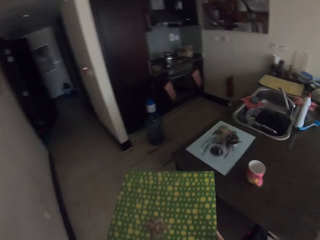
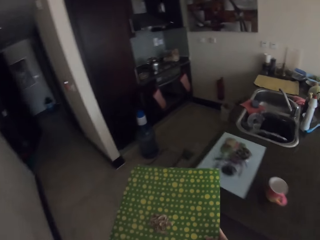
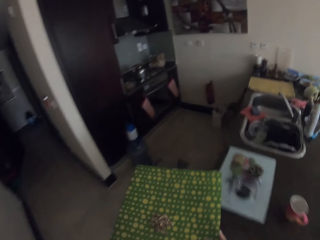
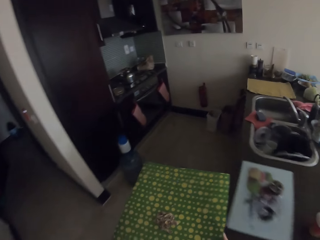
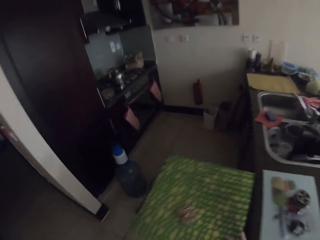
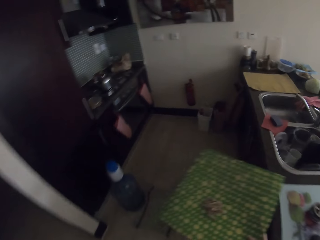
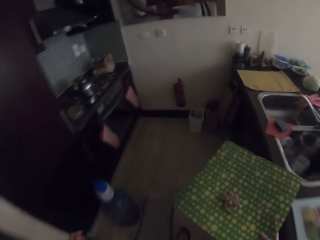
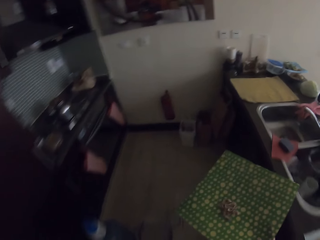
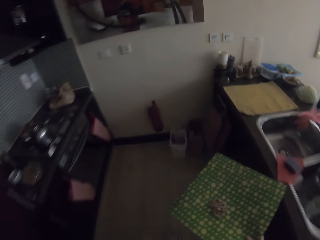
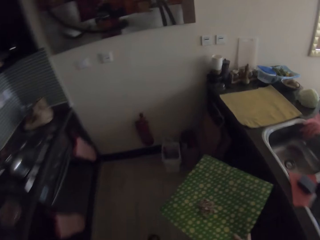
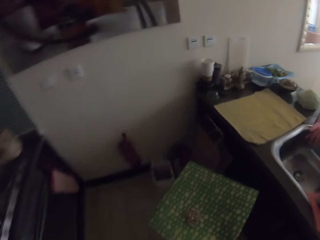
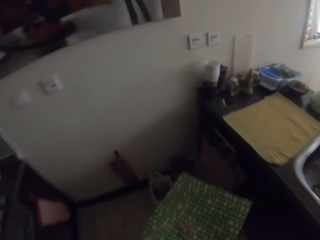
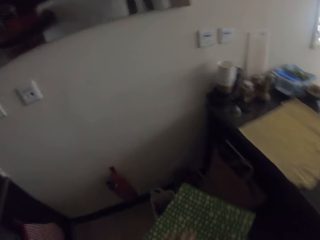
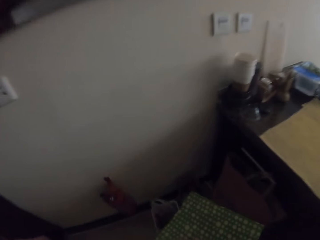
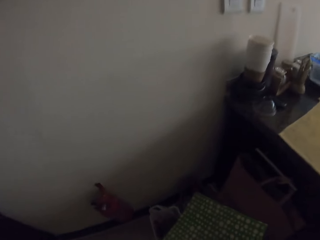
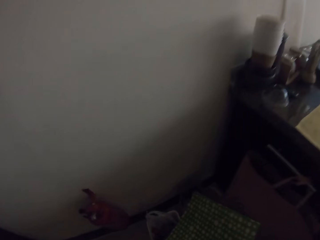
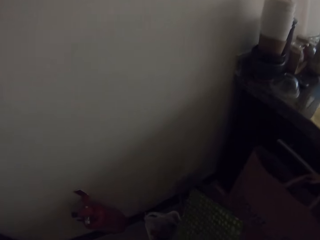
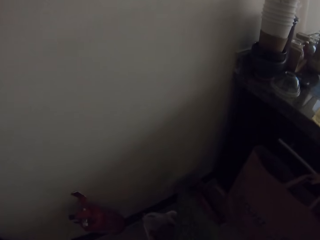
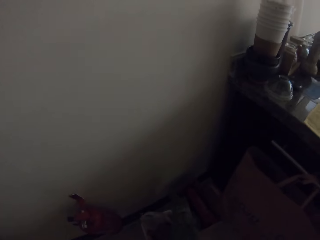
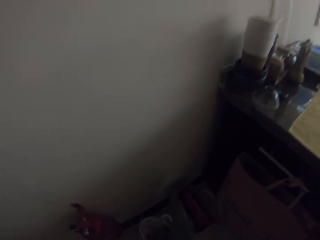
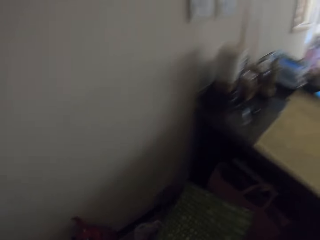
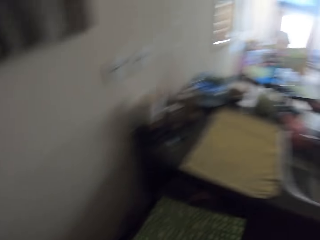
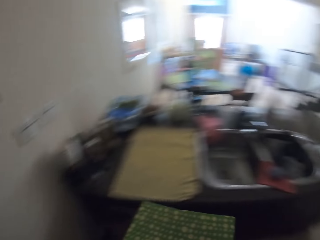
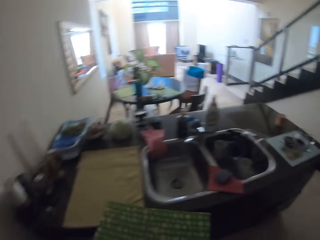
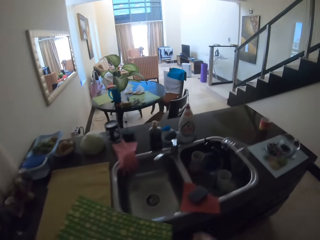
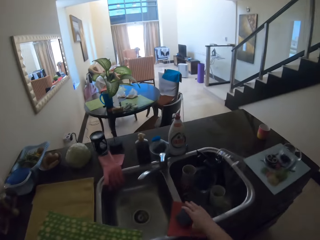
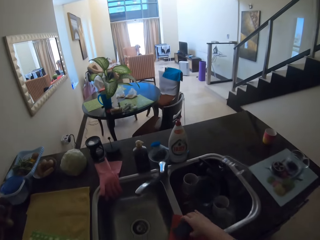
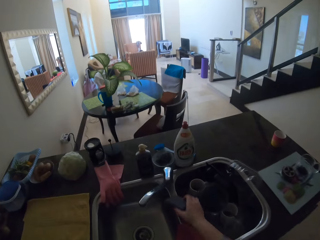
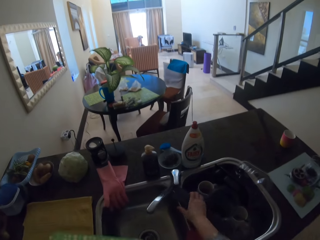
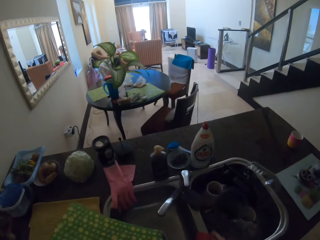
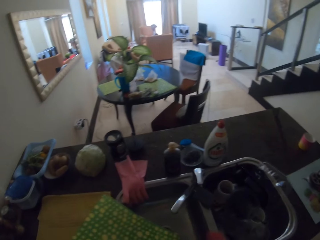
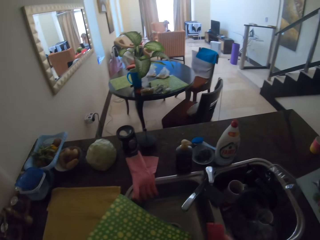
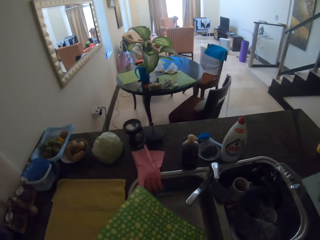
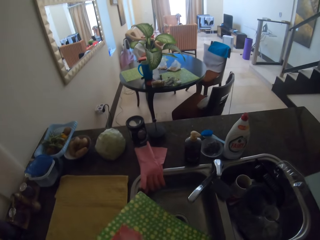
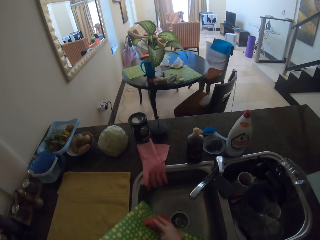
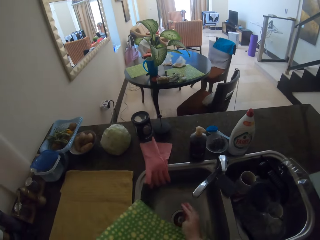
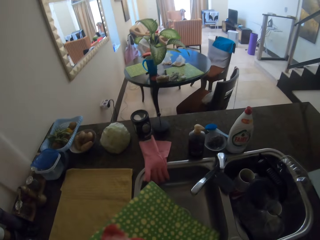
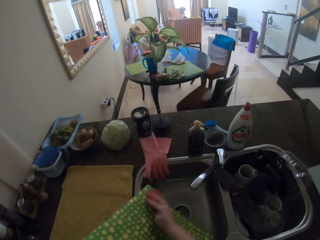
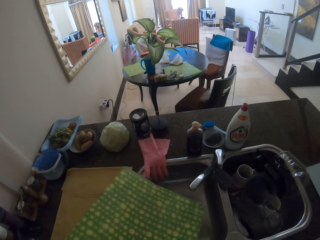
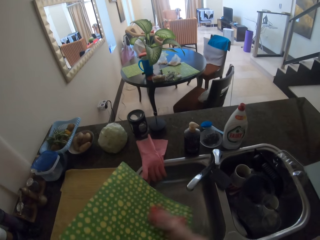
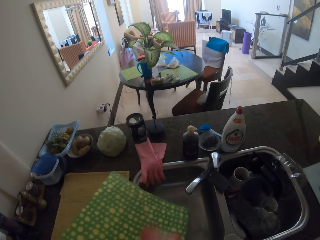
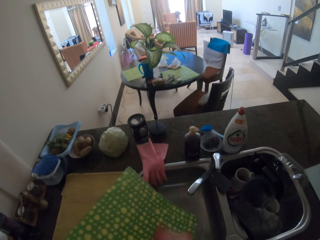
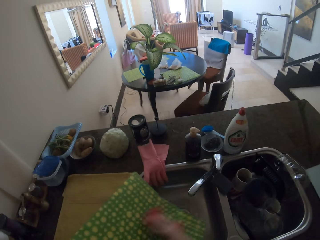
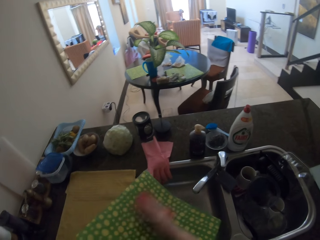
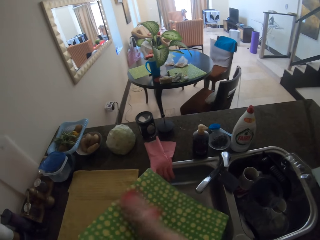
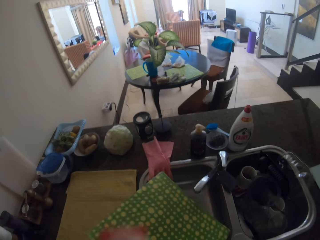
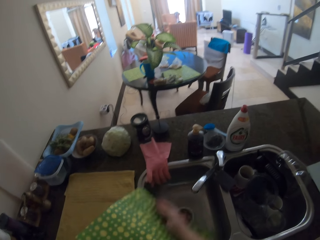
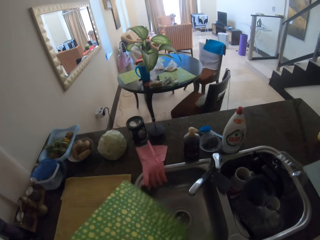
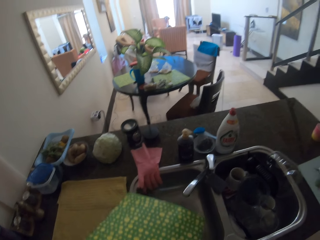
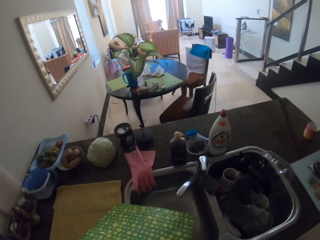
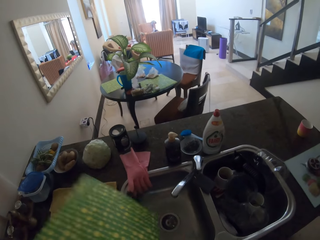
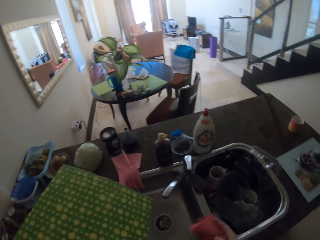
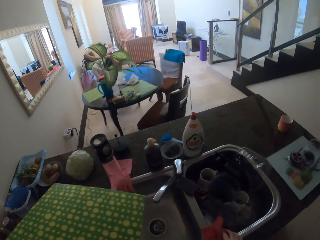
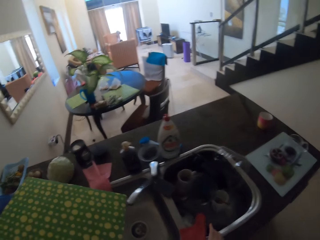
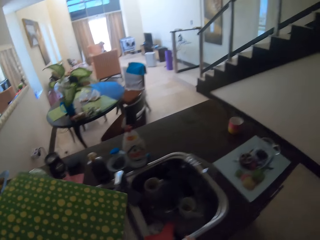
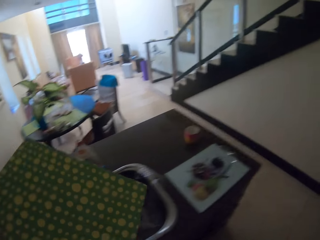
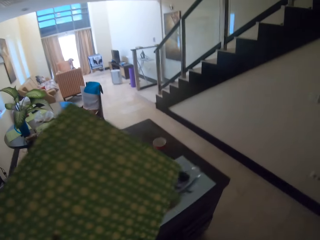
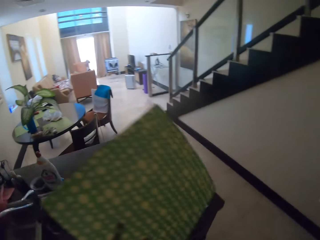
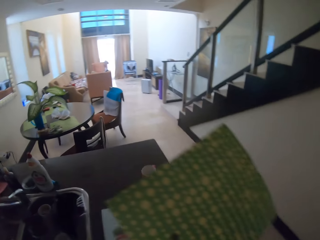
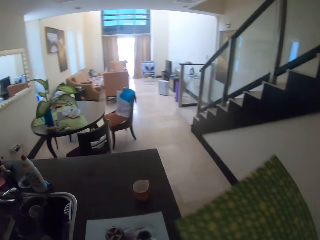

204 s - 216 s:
The camera wearer takes a mat from the table. They clean the mat.

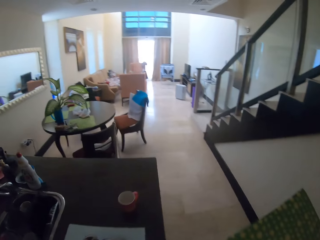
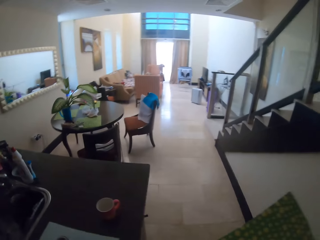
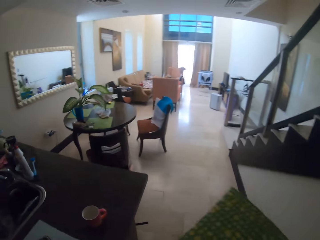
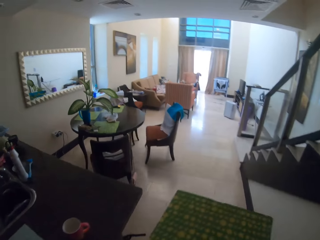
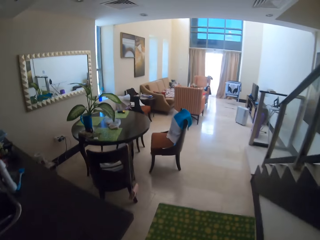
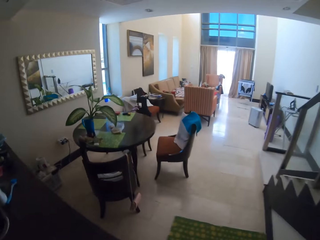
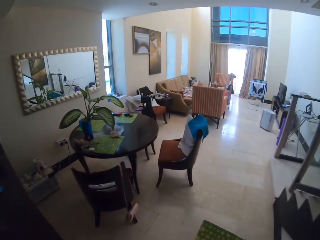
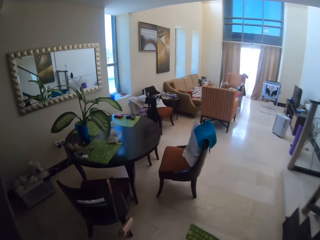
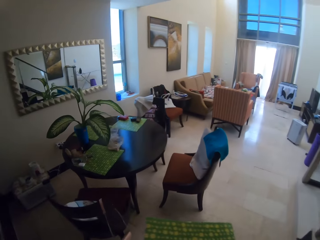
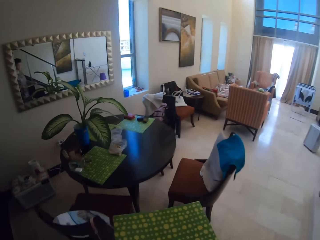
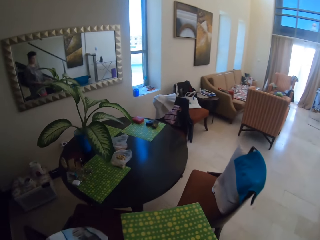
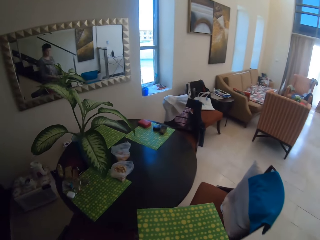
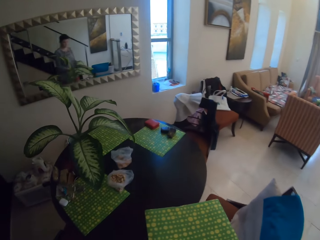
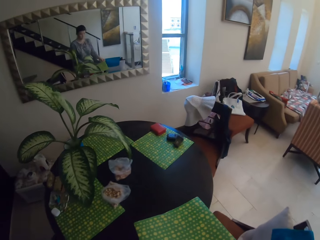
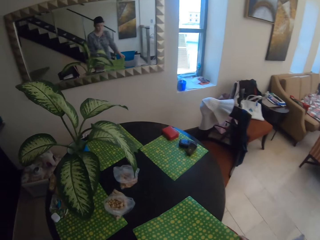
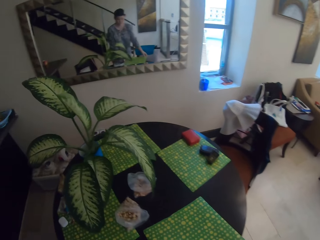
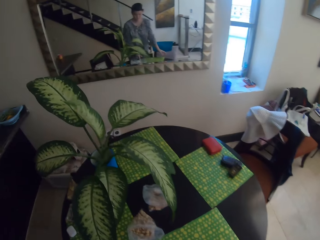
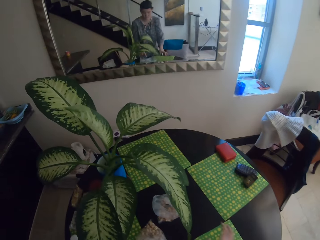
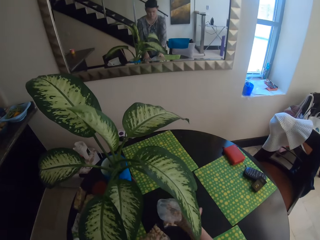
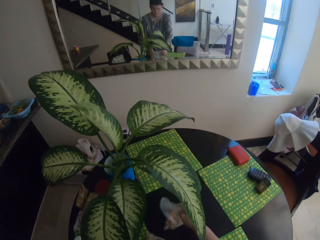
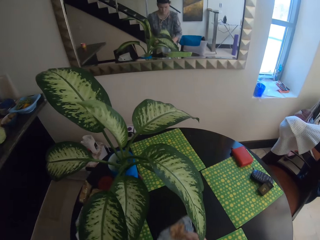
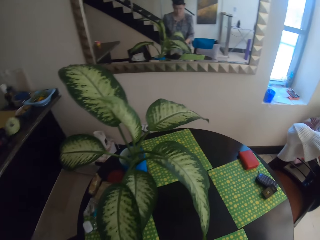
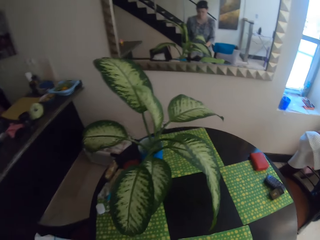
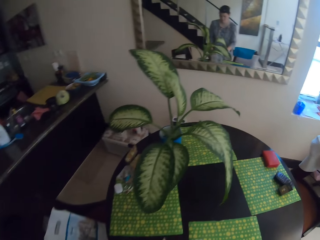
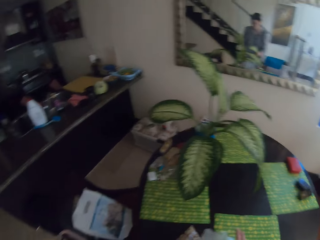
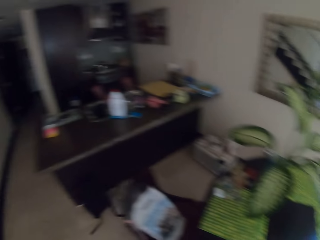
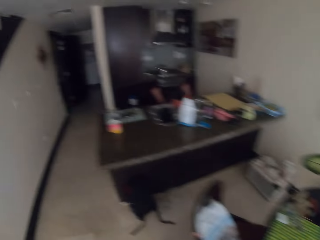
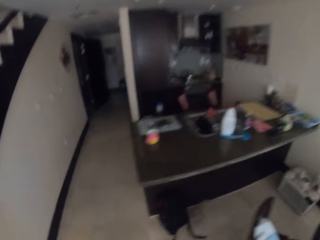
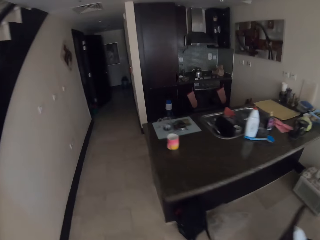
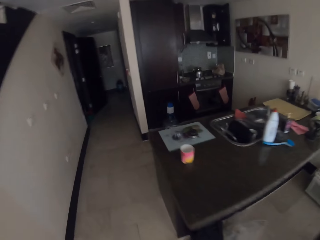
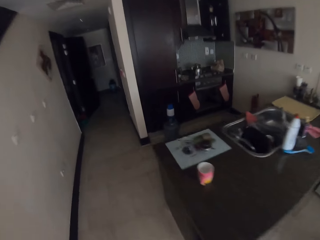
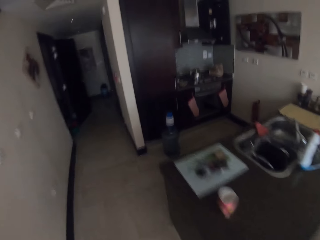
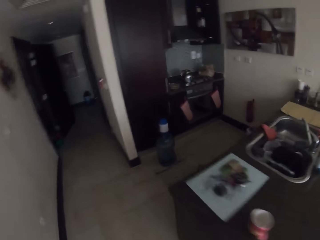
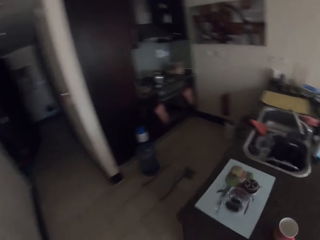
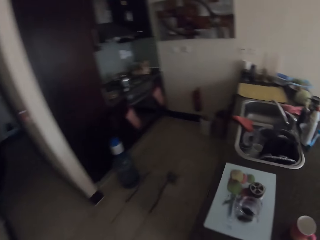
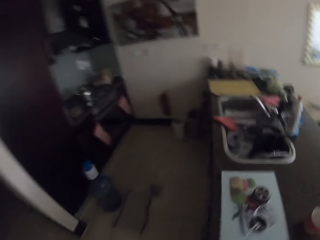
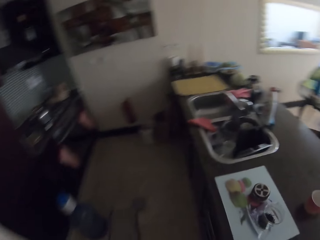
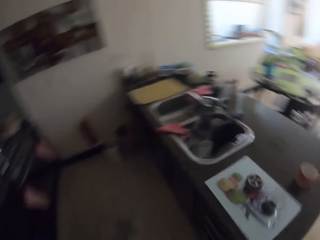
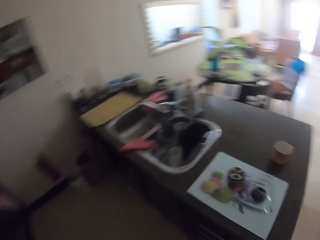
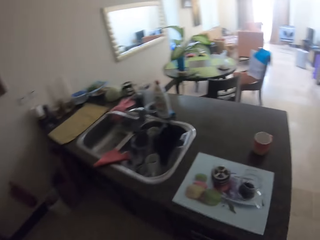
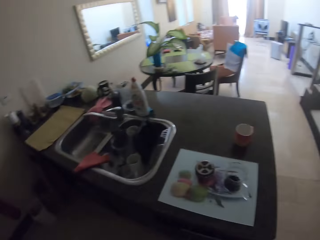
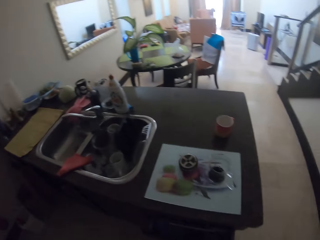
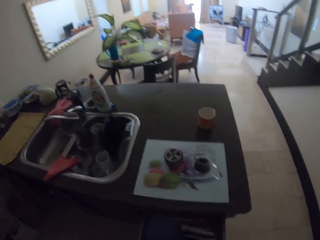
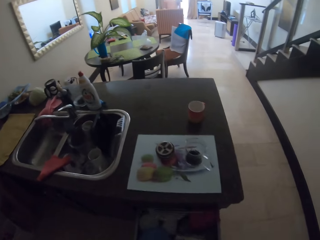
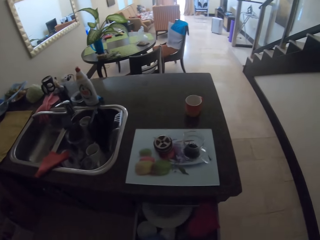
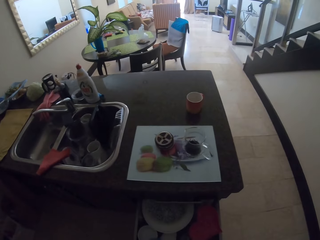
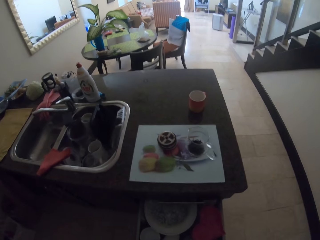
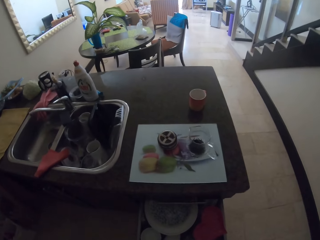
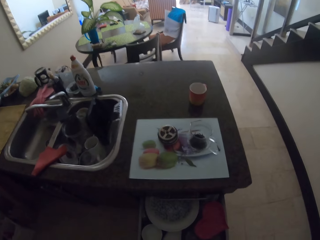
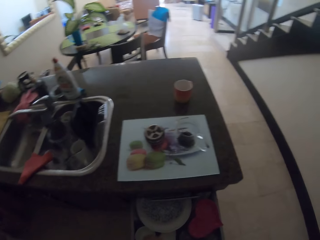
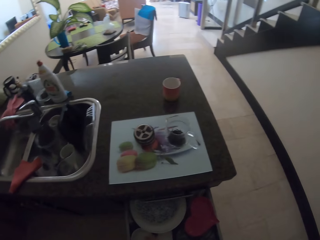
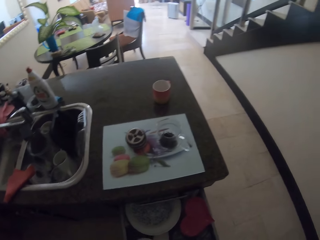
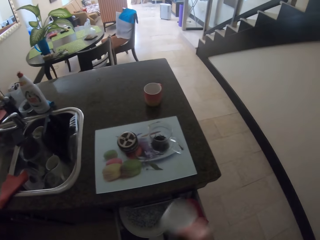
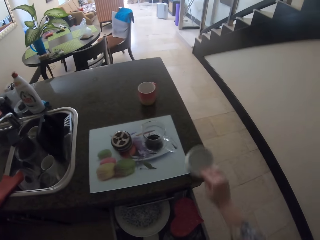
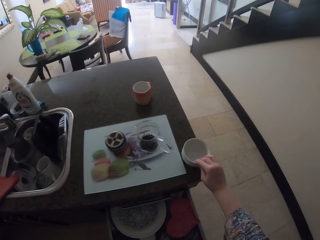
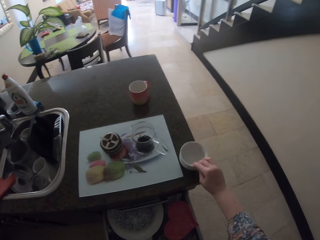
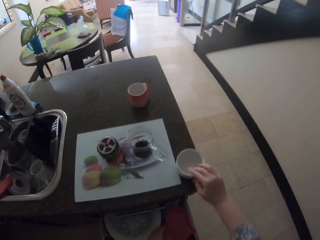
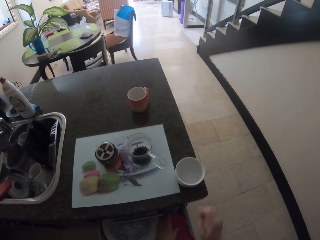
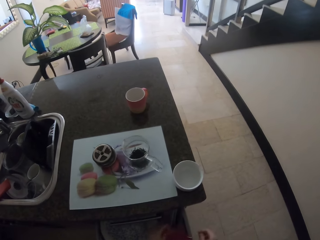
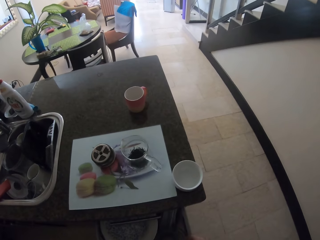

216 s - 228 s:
The camera wearer returns the mat to the table. They open the drawer.
